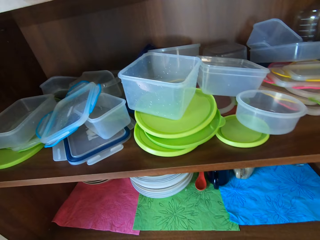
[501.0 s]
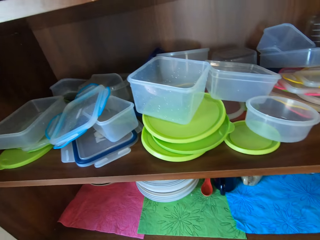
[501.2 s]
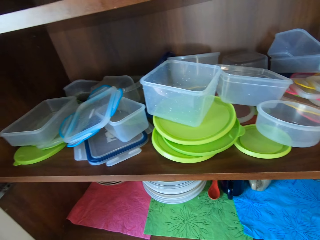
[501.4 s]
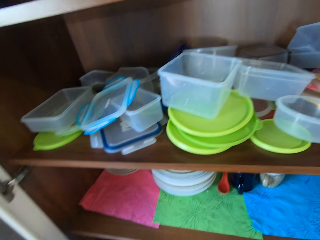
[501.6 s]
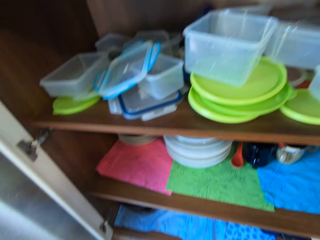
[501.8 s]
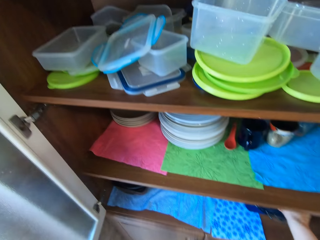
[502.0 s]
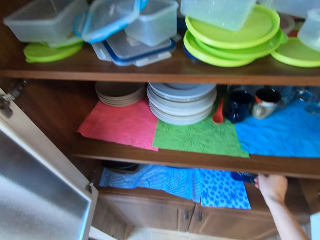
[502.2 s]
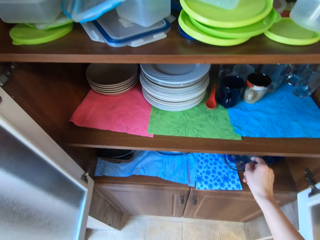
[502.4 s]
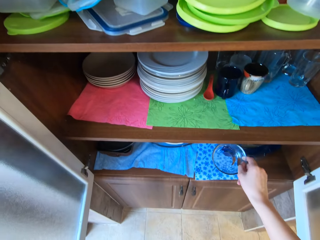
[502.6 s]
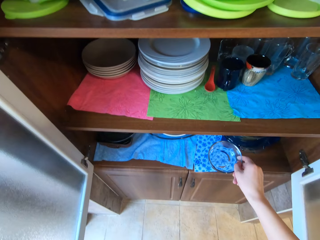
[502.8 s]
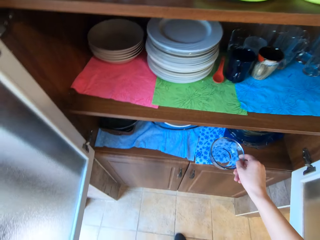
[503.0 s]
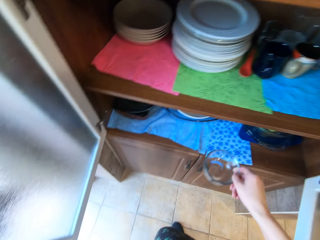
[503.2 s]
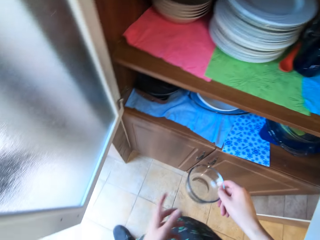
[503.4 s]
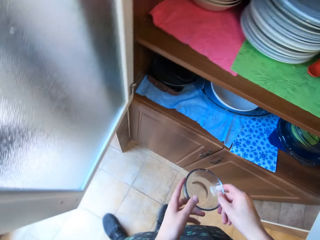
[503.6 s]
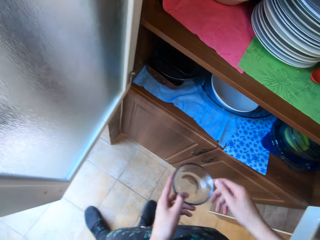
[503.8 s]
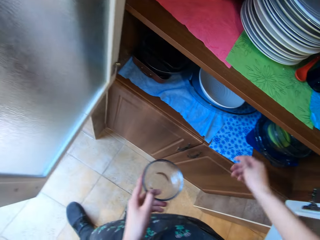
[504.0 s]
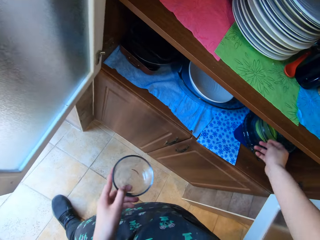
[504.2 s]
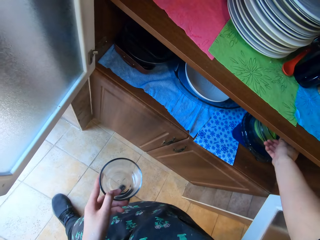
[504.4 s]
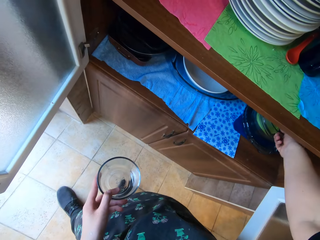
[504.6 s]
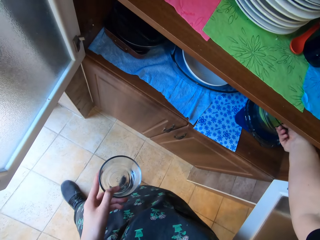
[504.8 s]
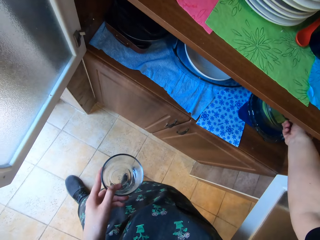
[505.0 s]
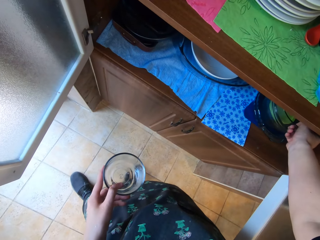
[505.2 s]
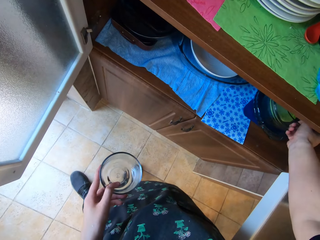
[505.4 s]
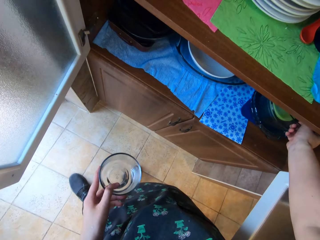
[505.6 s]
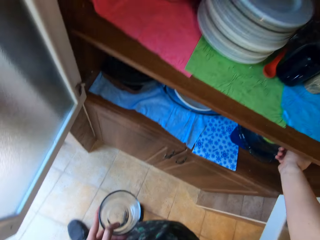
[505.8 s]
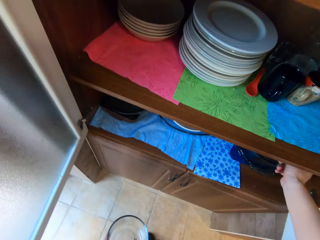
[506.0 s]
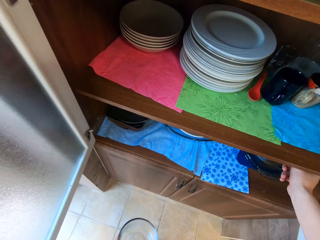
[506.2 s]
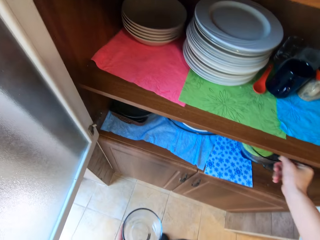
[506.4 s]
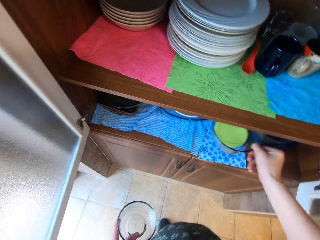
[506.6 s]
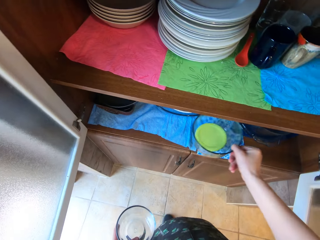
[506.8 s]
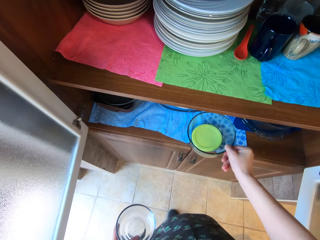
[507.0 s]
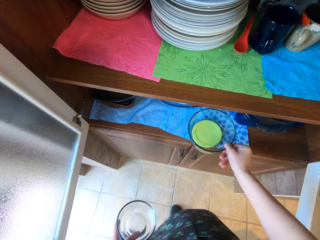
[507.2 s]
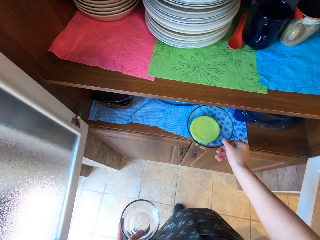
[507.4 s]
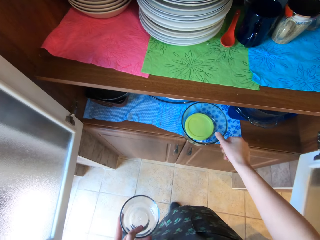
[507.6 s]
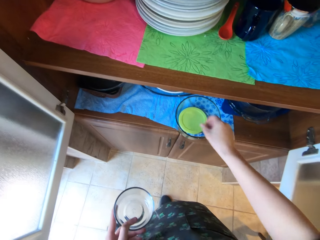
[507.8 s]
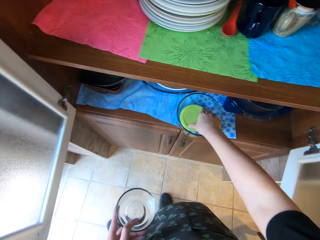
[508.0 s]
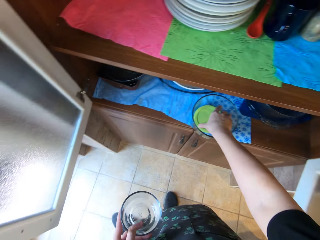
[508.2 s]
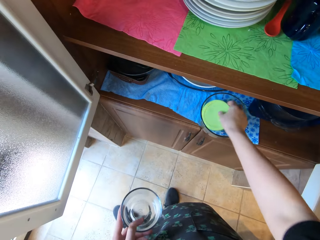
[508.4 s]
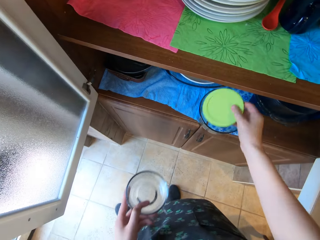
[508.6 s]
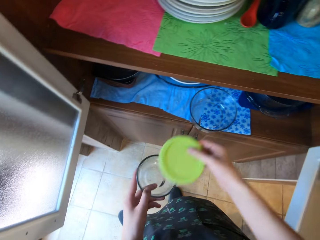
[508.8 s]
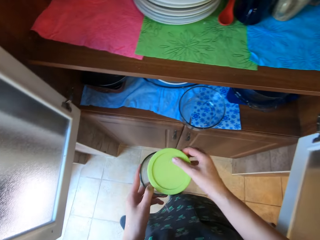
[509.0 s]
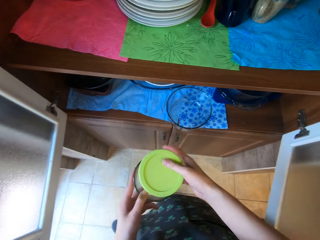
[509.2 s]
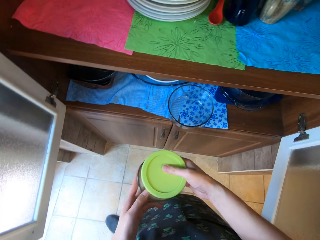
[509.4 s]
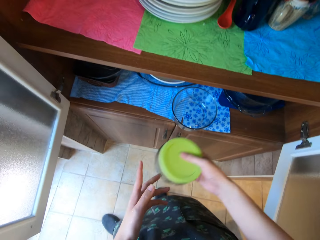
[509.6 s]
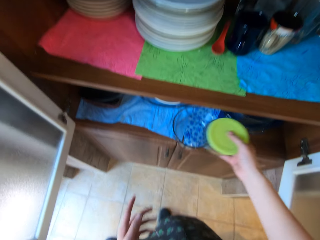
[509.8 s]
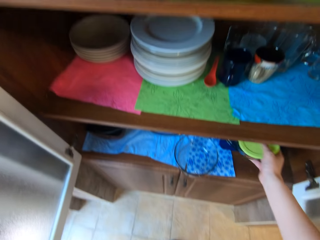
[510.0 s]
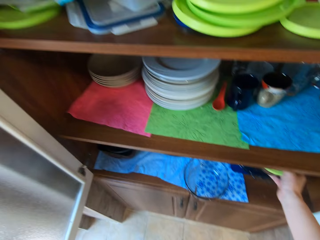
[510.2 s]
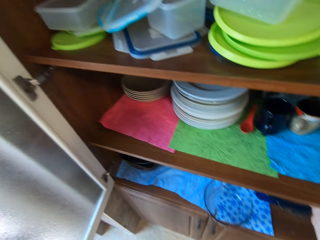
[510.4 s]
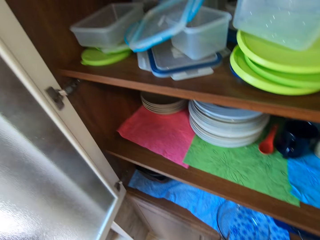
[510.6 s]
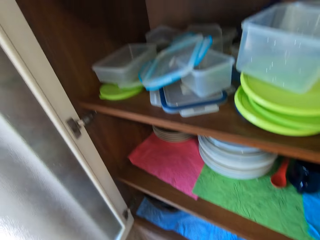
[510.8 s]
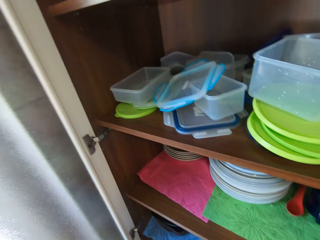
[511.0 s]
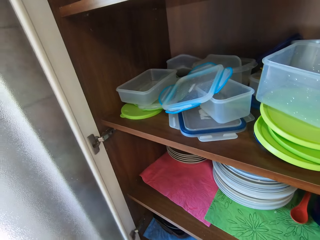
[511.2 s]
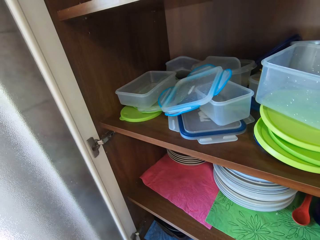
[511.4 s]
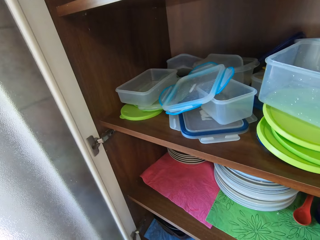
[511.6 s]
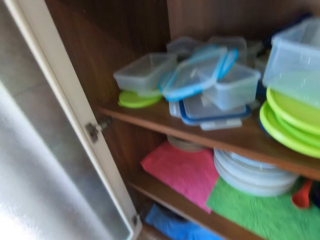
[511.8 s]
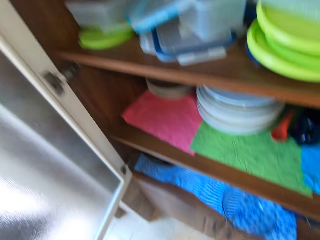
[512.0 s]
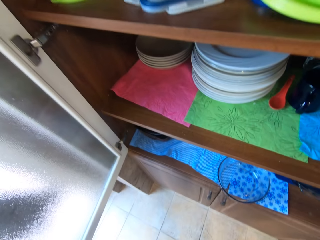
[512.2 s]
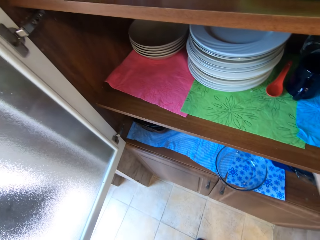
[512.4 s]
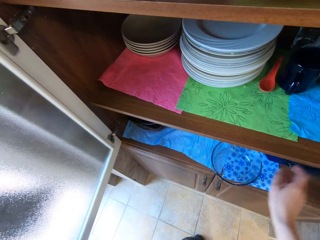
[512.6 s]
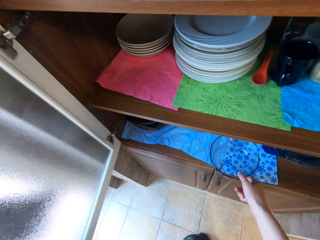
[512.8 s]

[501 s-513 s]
The camera wearer picks up a bowl from the cupboard with her right hand. She passes the bowl in her right hand to her left hand. She picks up a bowl from the cupboard with her right hand. She places the bowl in her right hand on the cupboard. She picks up a lid from the bowl on the cupboard with her right hand. She places the lid in her right hand on the bowl in her left hand. She places the bowl in the cupboard with her right hand.

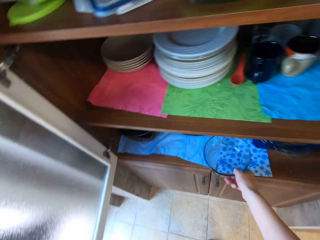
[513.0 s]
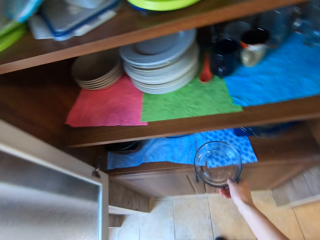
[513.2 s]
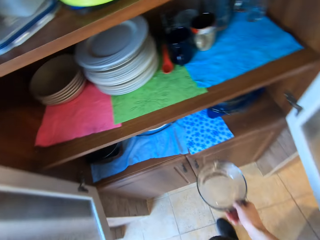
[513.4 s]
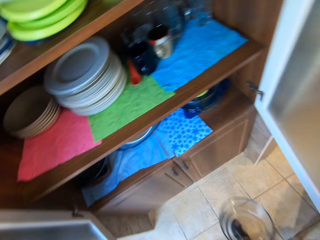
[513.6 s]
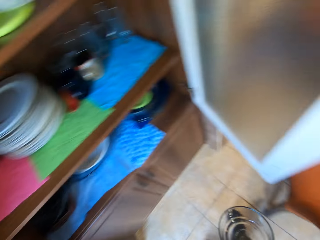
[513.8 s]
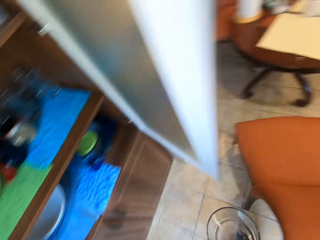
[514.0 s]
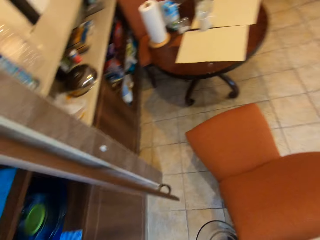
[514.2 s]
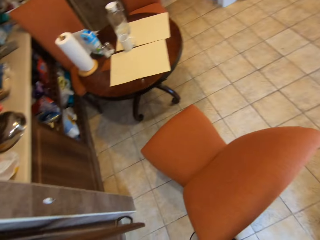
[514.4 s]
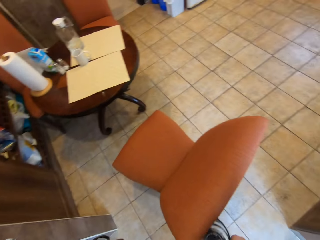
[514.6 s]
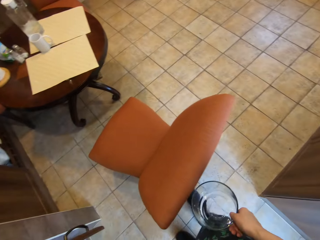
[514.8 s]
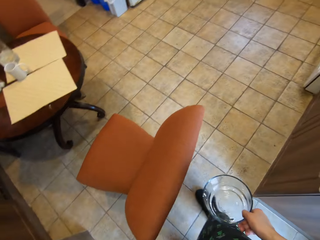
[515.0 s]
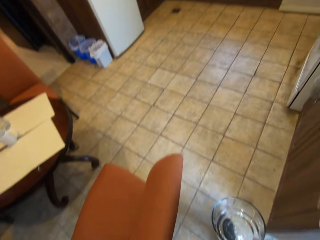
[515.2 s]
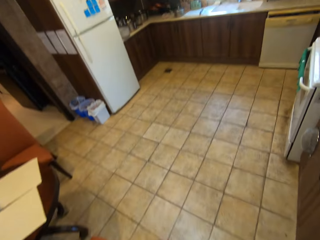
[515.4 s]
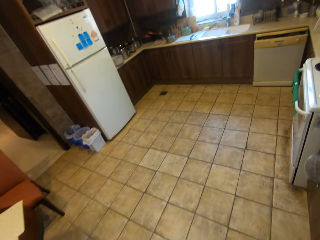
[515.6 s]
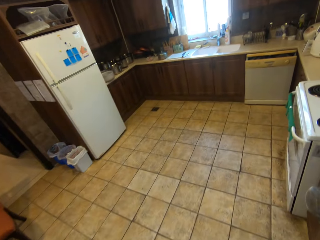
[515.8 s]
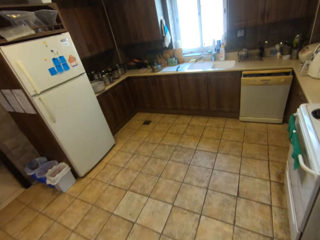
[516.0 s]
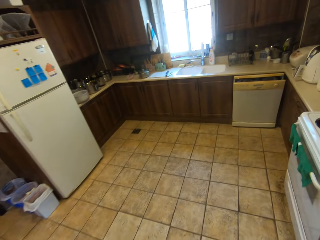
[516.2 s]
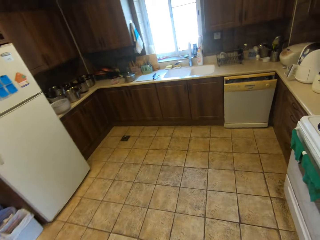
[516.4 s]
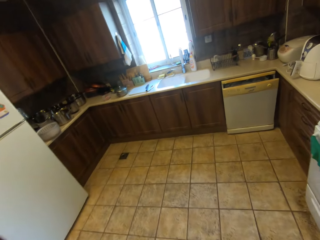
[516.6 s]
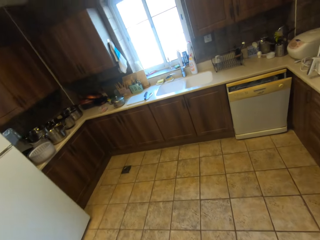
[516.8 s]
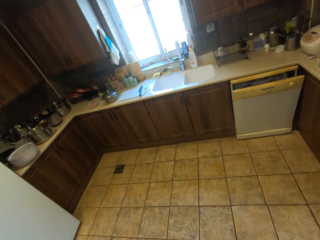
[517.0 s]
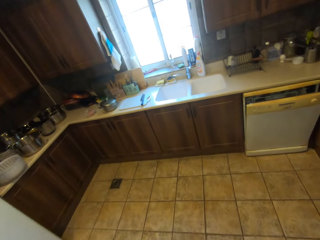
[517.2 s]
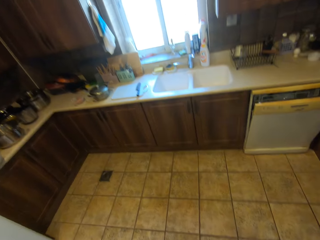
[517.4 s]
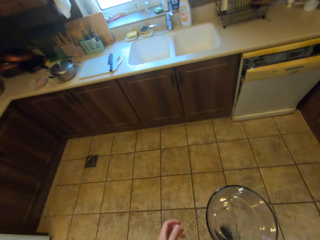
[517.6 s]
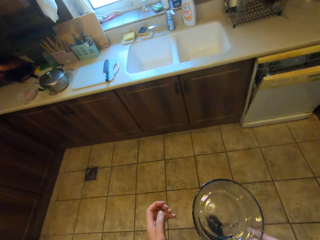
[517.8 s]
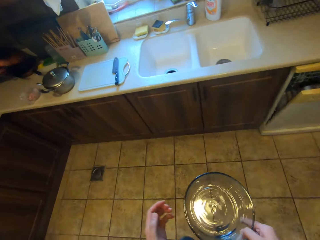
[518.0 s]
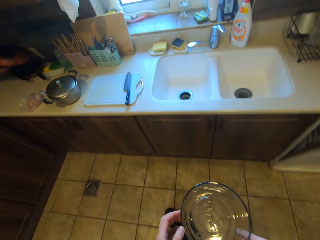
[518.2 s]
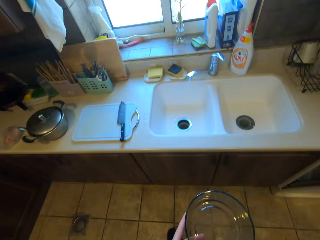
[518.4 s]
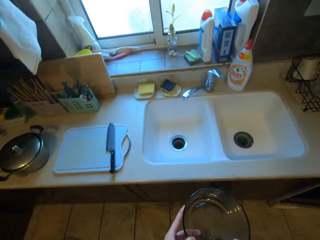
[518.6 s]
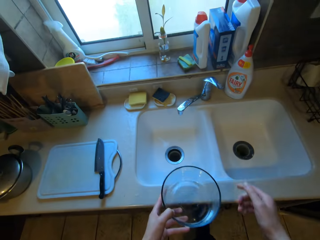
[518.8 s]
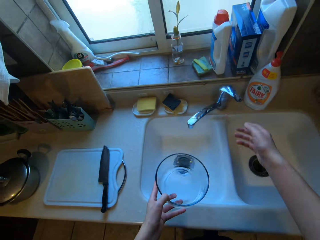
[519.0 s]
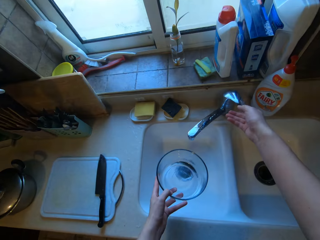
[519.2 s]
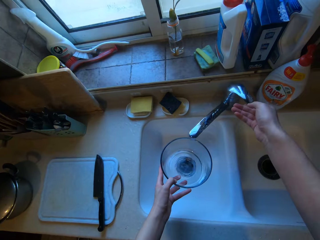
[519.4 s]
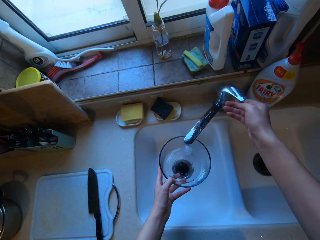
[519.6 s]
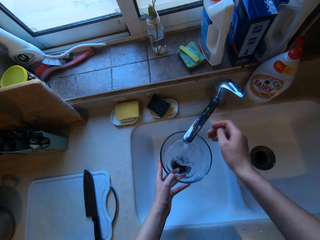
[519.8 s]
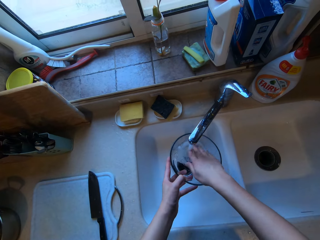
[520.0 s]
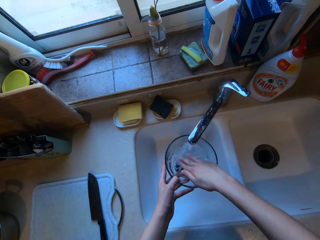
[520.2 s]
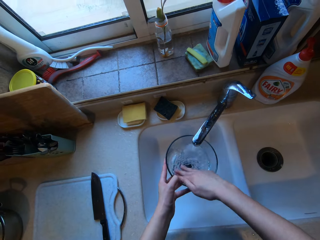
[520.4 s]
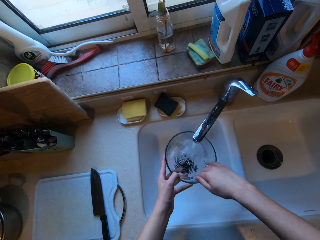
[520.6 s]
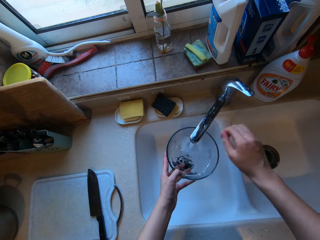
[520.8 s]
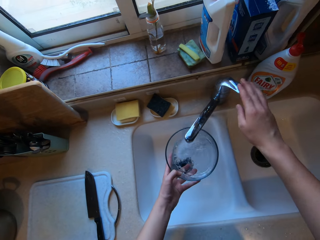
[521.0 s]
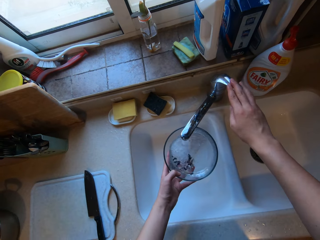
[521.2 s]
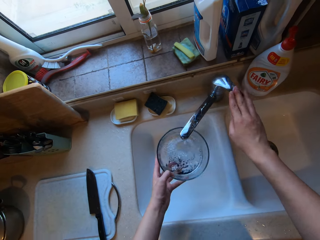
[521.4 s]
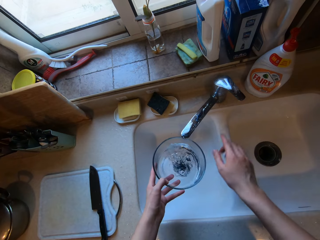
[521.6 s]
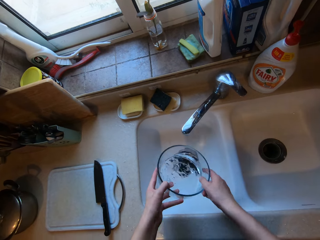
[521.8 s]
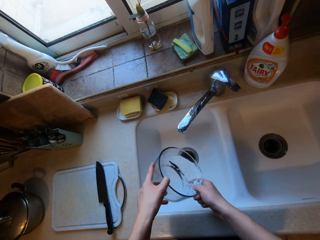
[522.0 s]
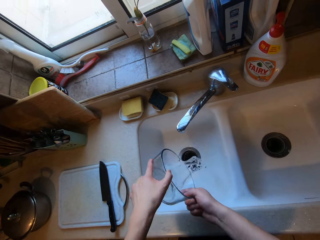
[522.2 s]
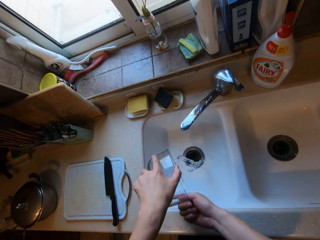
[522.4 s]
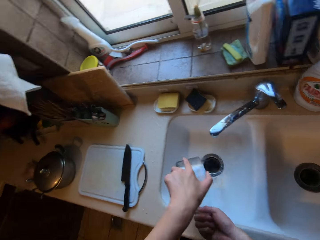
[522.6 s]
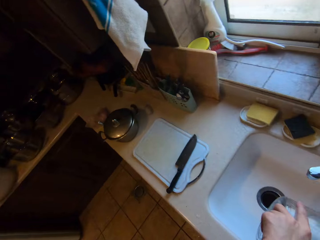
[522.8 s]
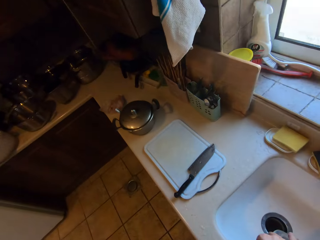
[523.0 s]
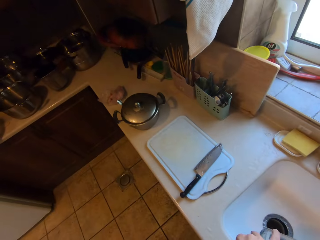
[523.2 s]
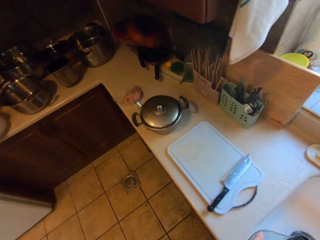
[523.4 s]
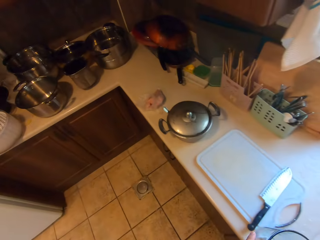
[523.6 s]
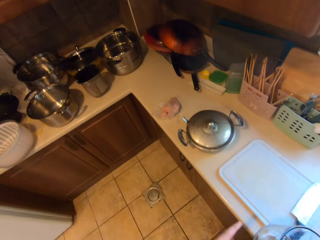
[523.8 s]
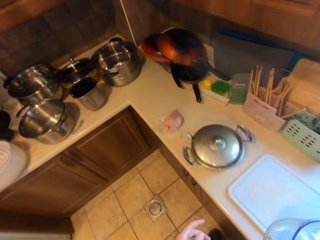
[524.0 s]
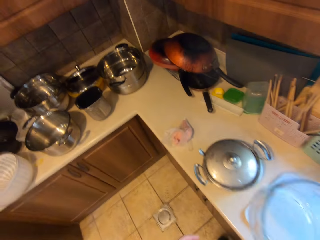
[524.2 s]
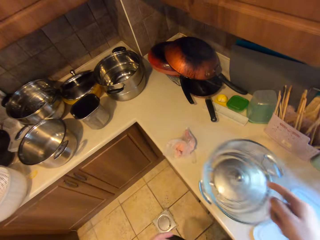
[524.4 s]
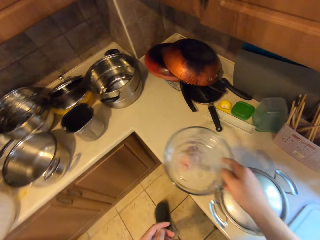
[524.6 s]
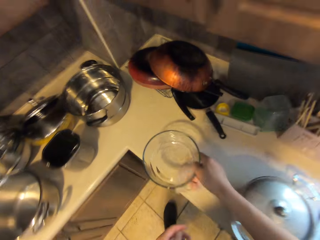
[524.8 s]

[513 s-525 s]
The camera wearer picks up the bowl on the cupboard with her right hand. She closes the kitchen cupboard. She walks around the kitchen. She opens the tap with her right hand. She rinses the bowl in her left hand with water from the tap. She closes the tap with her right hand. She pours the water in the bowl in the sink.
